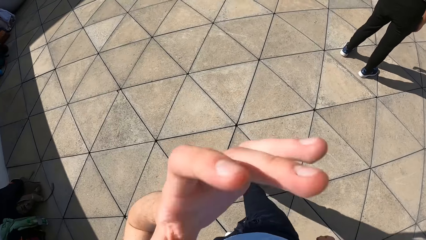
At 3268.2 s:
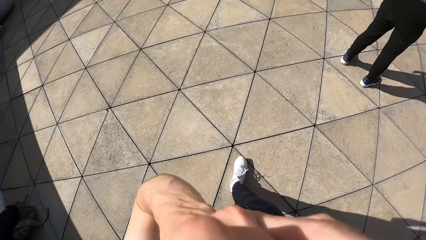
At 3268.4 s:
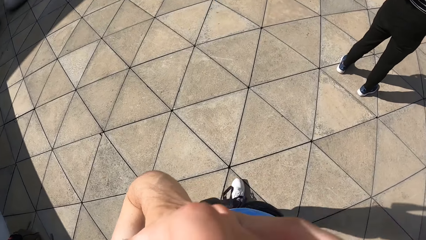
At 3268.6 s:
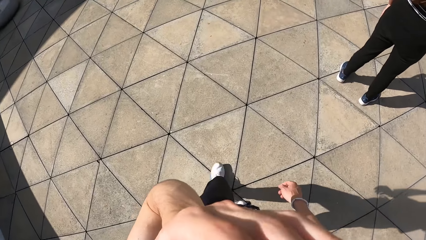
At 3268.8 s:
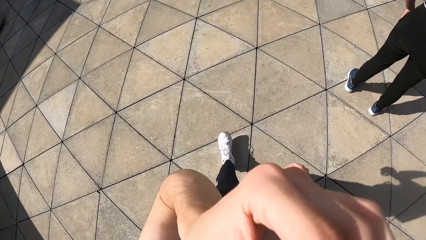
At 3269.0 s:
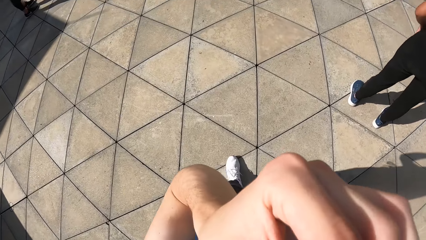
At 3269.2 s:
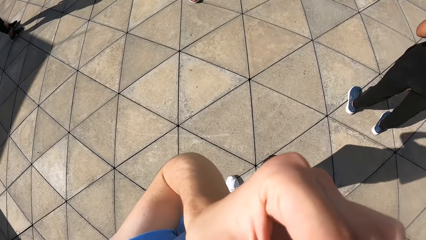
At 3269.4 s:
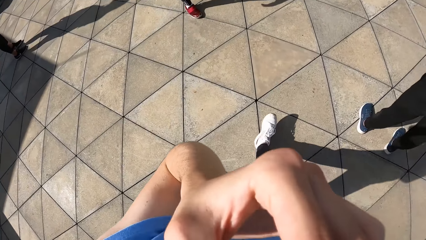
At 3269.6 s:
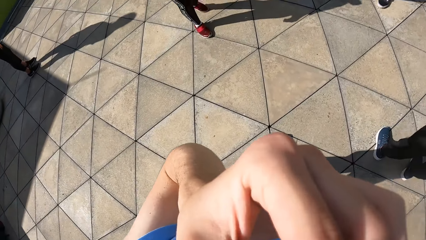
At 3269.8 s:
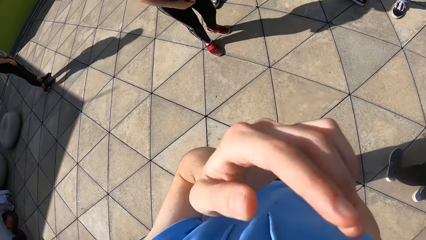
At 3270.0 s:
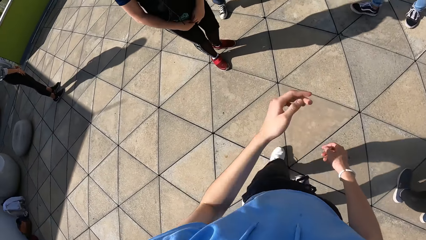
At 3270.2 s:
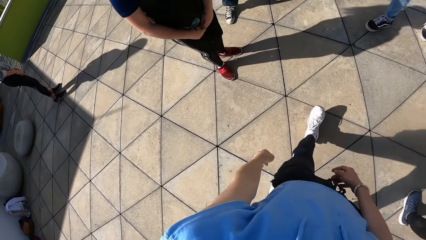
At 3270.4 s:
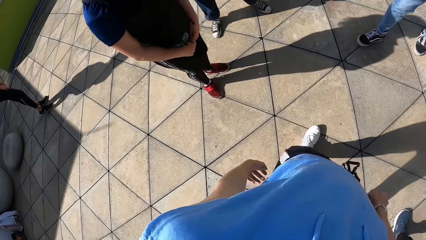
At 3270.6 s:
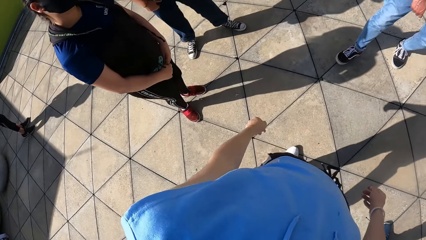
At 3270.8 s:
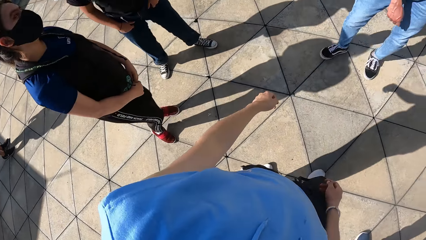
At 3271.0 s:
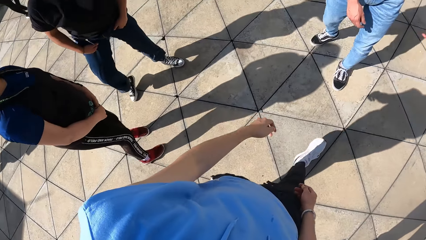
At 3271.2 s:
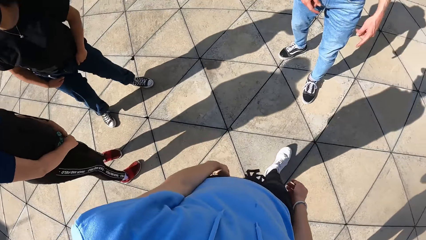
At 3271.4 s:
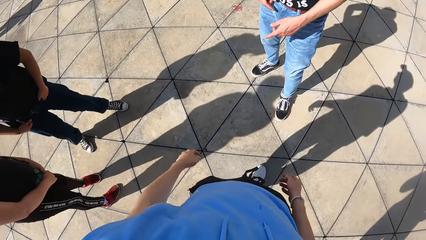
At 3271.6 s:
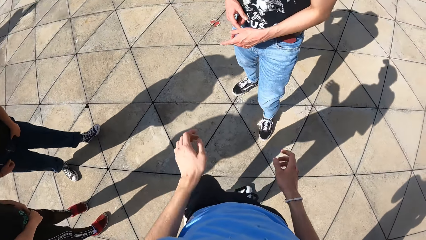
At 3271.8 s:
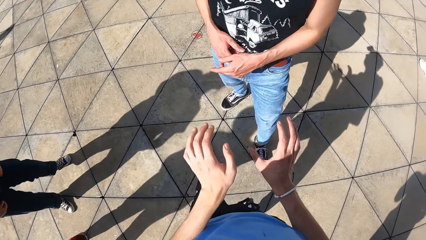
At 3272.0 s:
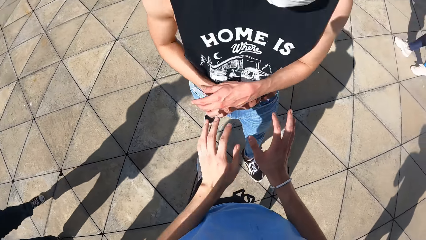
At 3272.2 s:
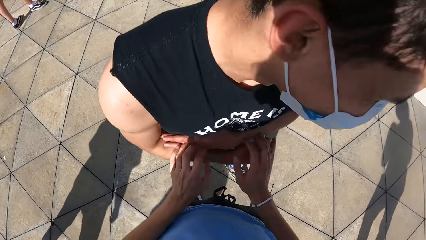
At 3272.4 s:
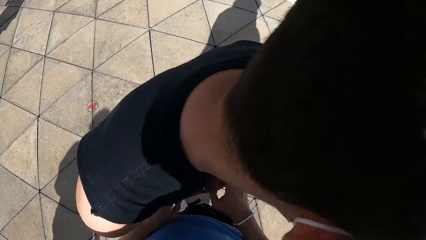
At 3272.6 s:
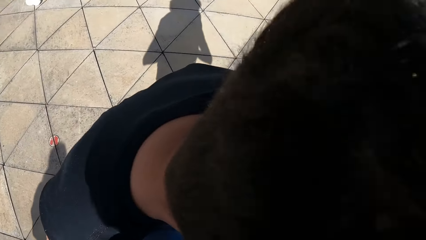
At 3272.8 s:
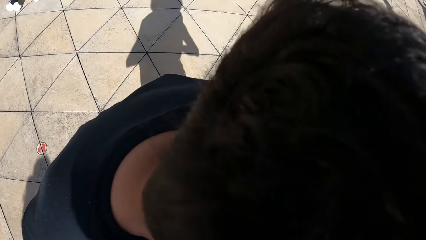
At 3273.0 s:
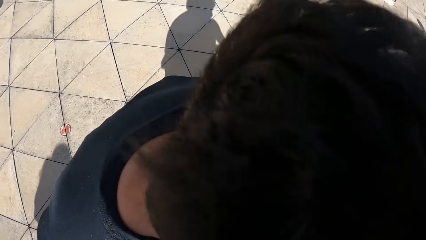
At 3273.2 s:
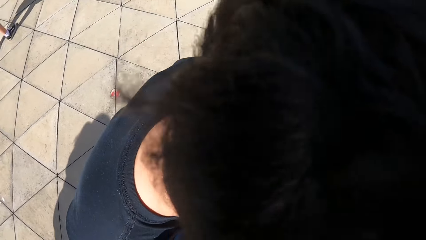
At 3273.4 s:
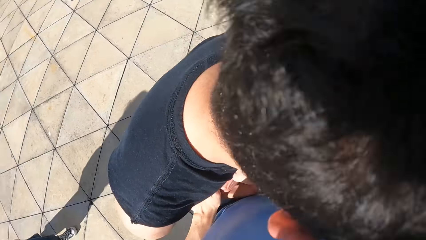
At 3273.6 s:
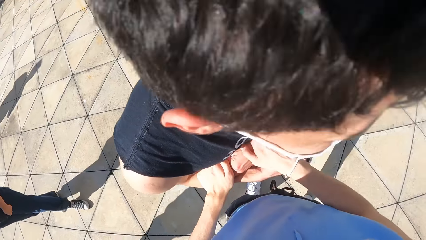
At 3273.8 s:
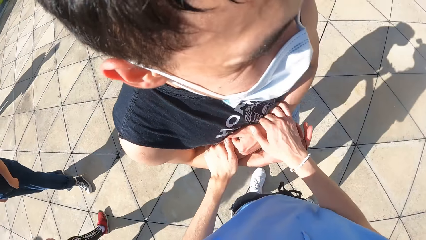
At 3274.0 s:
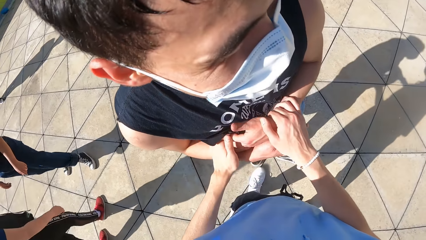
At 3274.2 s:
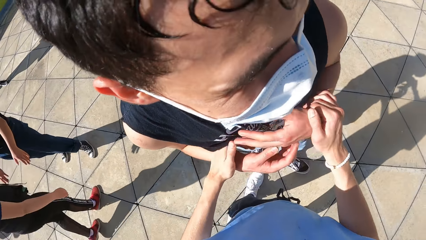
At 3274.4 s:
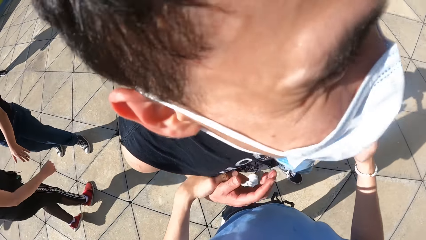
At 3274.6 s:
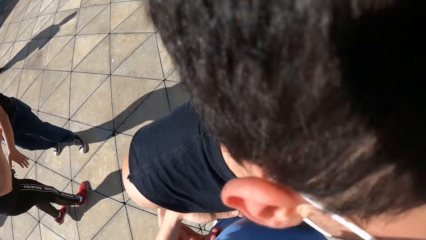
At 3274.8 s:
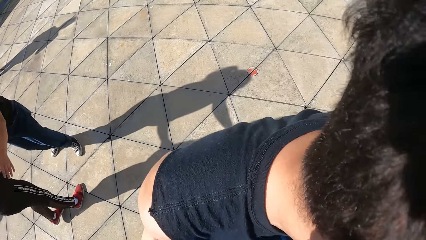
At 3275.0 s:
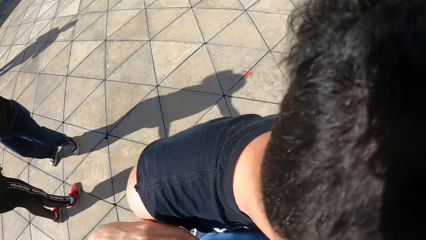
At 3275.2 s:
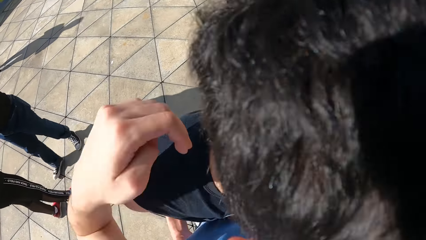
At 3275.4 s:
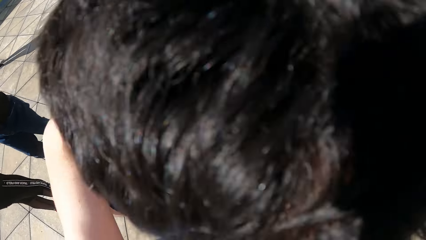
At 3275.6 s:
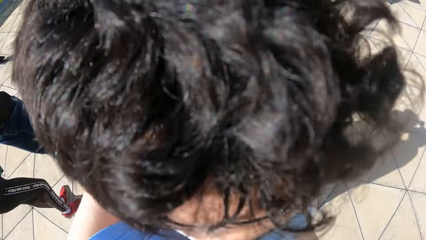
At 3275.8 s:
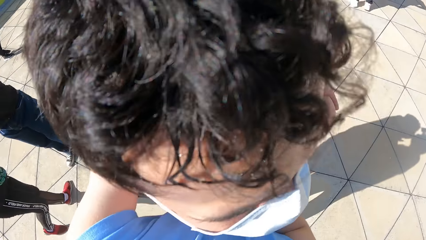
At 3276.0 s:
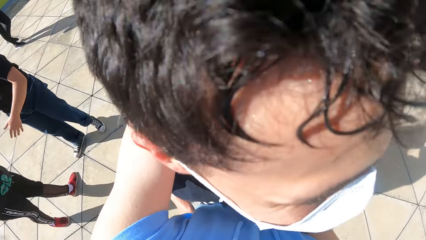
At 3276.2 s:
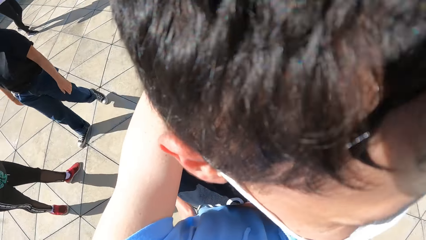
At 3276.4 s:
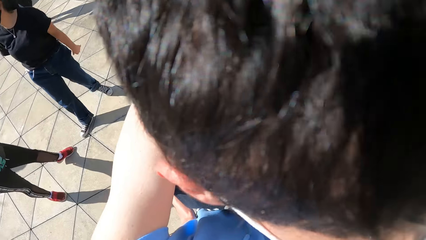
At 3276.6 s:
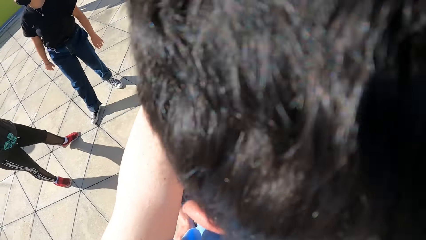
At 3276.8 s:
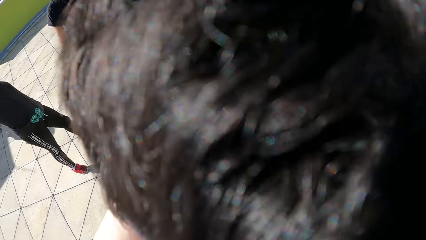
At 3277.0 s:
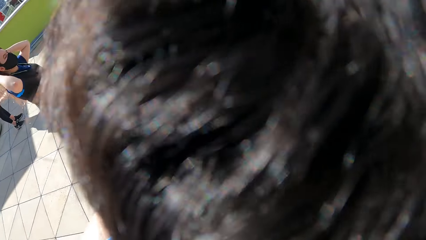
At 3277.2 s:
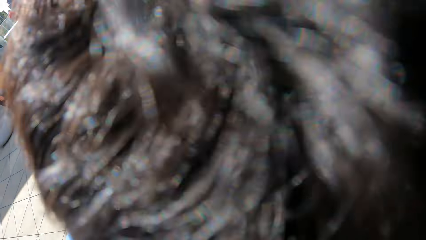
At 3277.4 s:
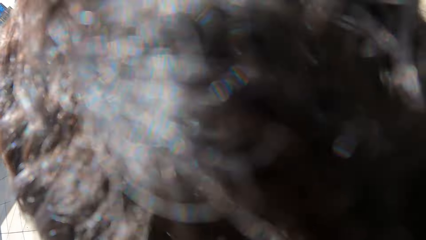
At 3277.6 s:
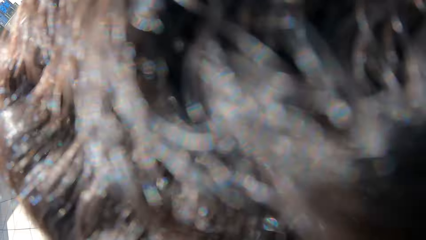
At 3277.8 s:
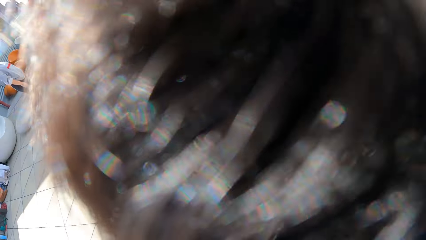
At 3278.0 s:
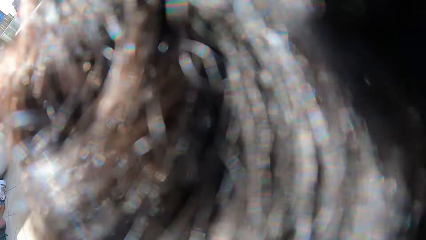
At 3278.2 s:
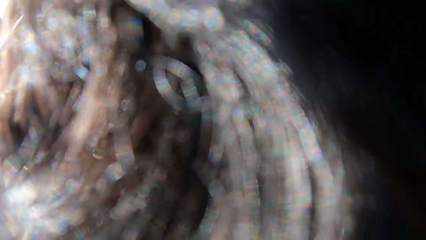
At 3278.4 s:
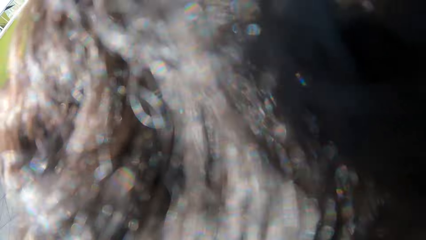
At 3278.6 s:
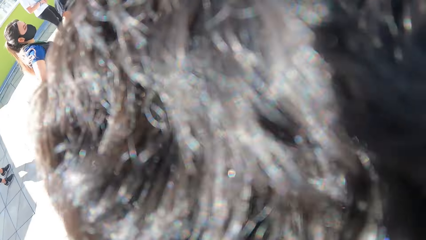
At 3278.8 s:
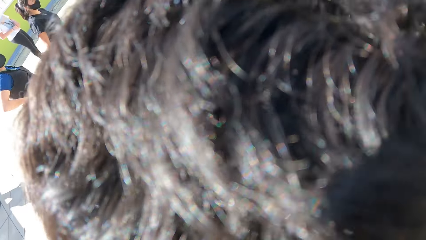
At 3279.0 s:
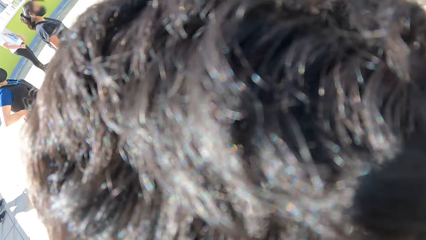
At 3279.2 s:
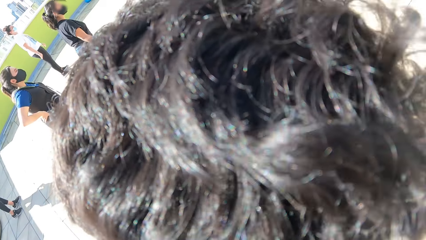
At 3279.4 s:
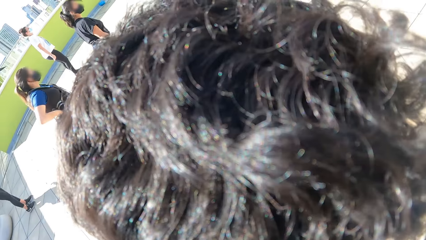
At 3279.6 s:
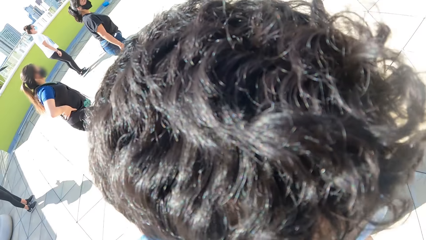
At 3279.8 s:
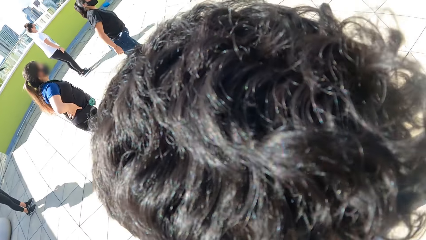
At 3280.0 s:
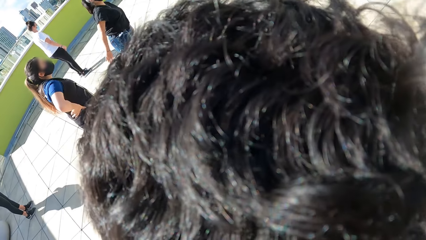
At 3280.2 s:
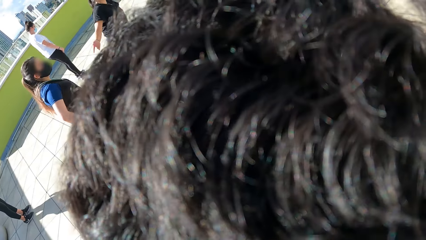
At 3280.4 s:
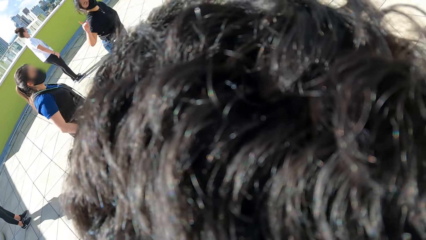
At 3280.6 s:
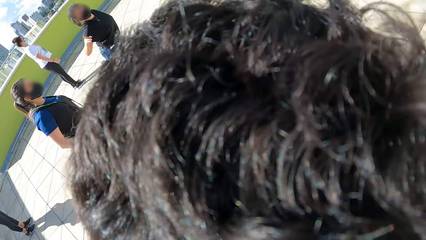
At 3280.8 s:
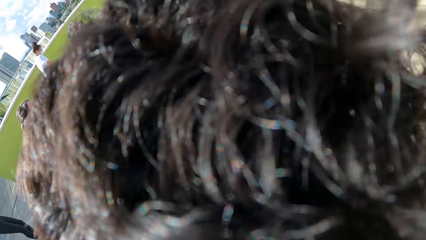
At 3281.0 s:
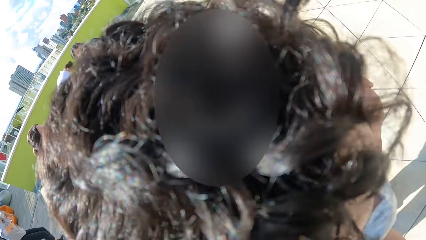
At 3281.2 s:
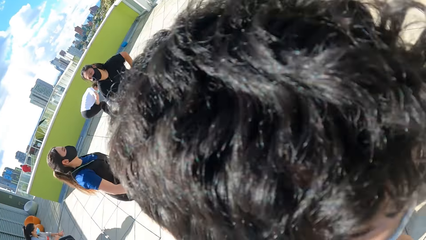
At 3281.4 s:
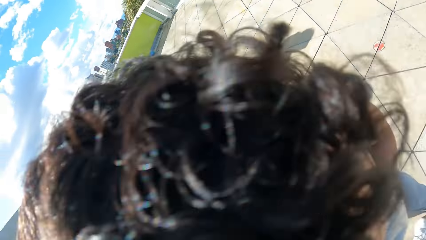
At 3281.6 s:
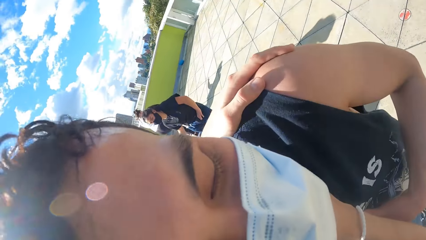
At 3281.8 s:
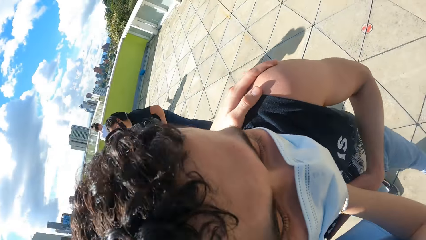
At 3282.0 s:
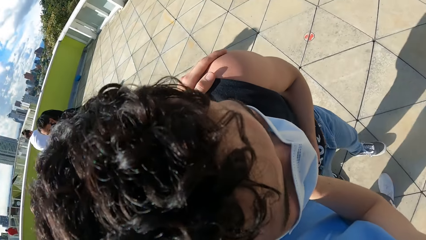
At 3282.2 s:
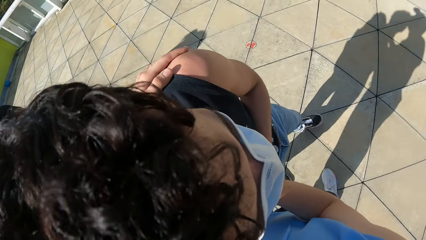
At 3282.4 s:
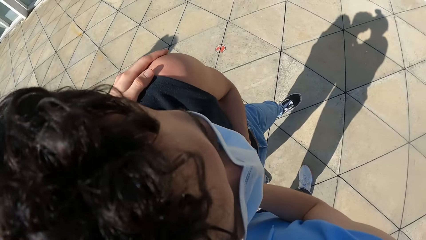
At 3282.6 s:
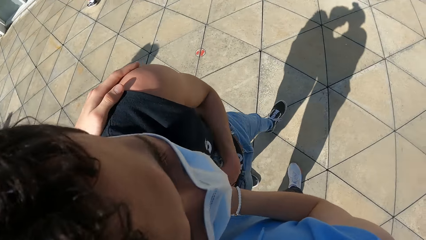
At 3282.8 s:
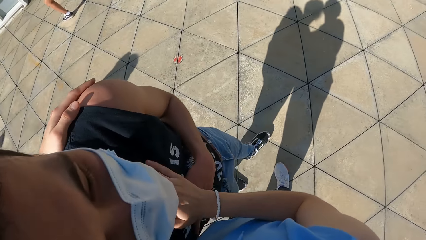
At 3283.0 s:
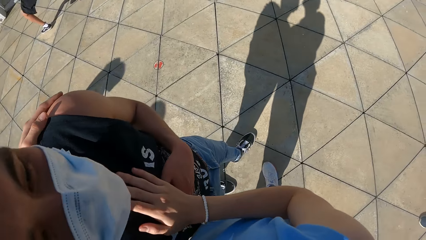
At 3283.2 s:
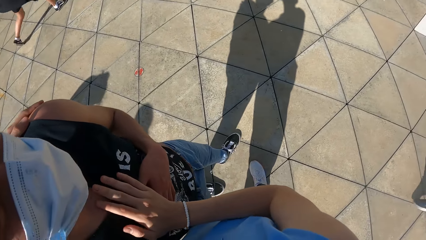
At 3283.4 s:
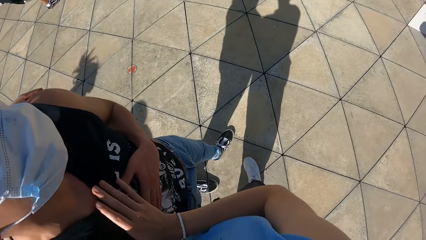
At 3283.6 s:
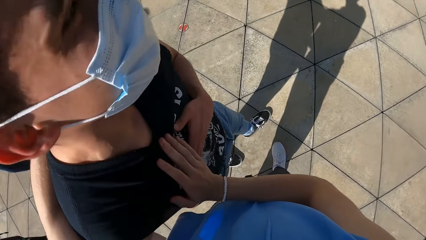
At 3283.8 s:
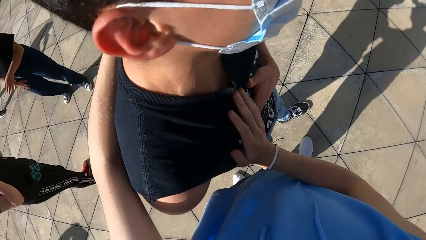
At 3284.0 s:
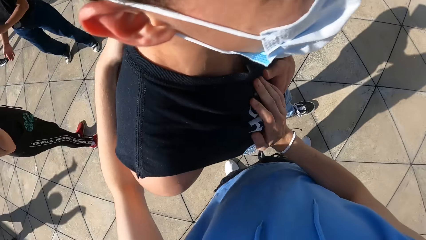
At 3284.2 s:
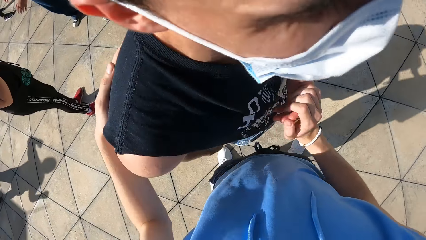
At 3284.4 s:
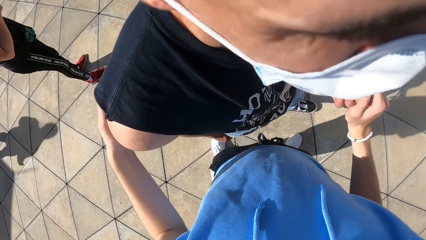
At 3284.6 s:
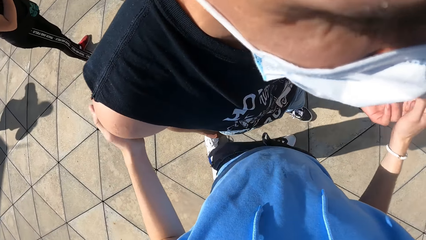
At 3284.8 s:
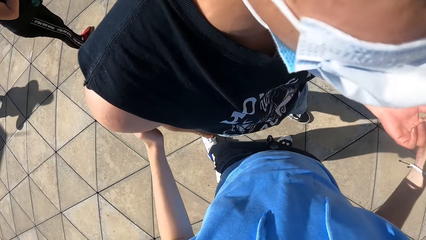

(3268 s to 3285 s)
The camera wearer adjusts a facemask on his face with his left hand. He scratches his face. He walks towards a man. He interacts with the man. He touches the man. He hugs the man.
